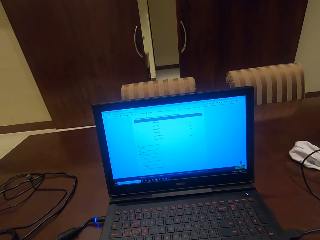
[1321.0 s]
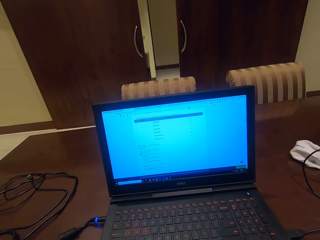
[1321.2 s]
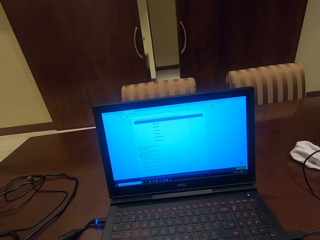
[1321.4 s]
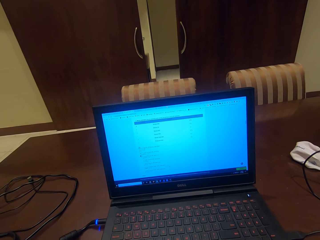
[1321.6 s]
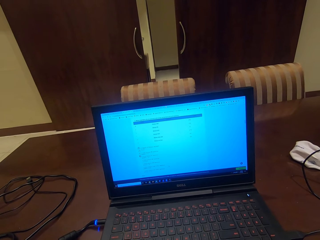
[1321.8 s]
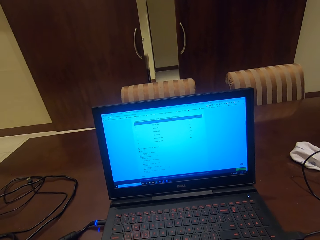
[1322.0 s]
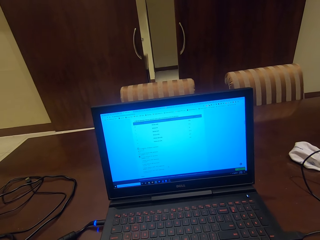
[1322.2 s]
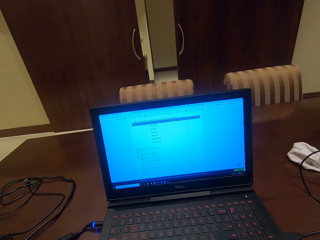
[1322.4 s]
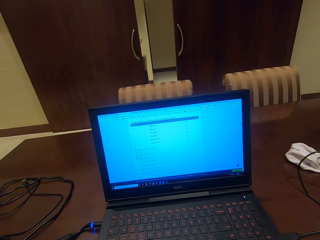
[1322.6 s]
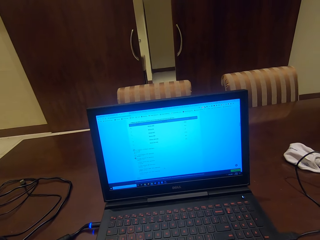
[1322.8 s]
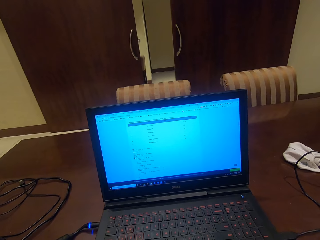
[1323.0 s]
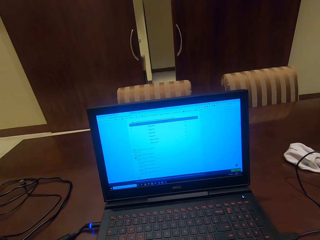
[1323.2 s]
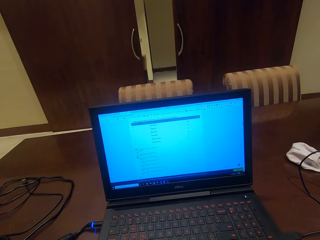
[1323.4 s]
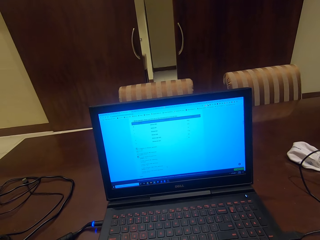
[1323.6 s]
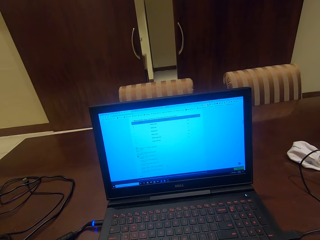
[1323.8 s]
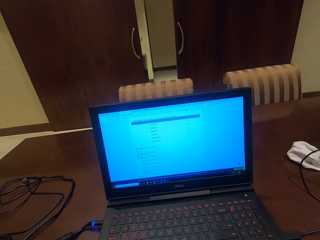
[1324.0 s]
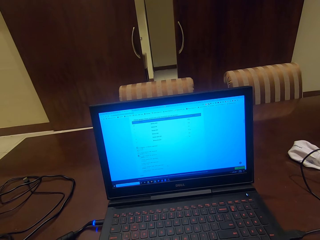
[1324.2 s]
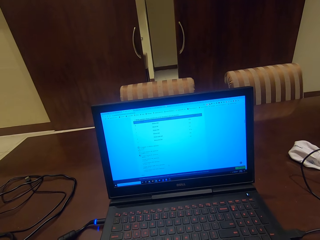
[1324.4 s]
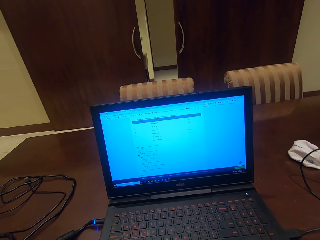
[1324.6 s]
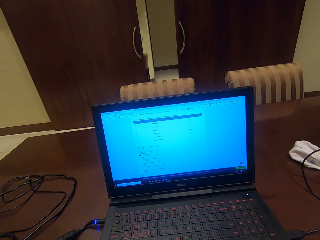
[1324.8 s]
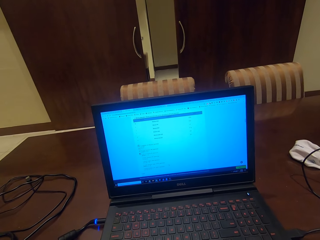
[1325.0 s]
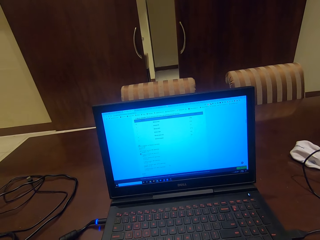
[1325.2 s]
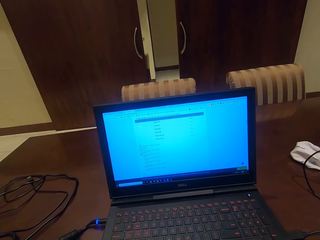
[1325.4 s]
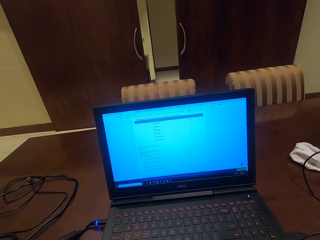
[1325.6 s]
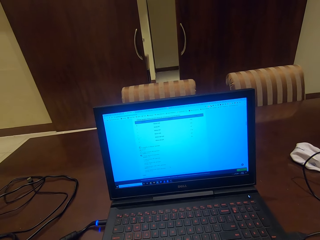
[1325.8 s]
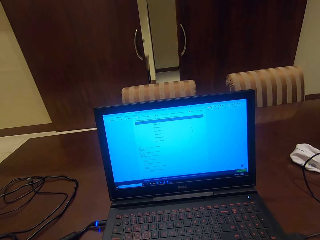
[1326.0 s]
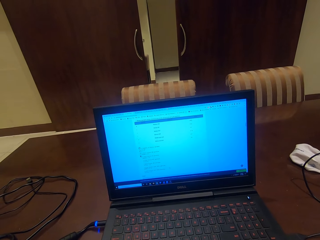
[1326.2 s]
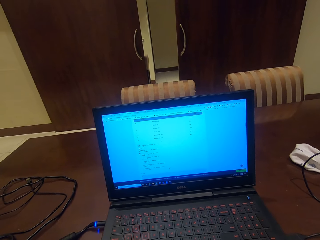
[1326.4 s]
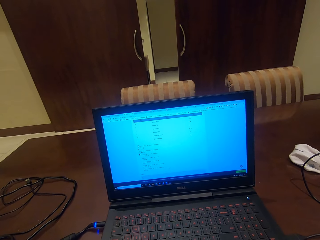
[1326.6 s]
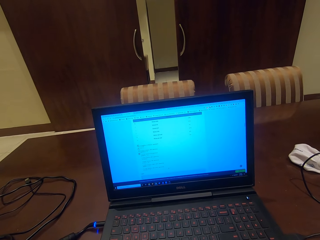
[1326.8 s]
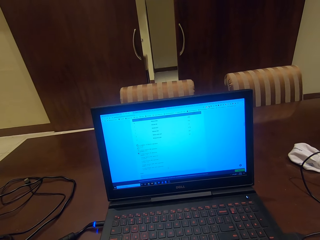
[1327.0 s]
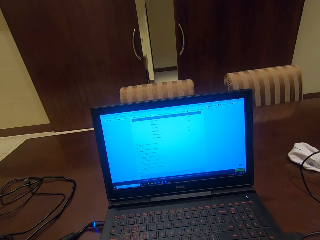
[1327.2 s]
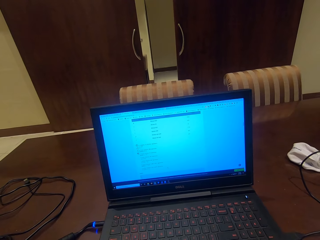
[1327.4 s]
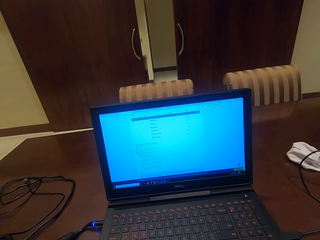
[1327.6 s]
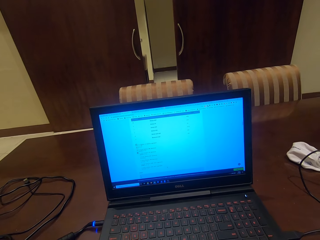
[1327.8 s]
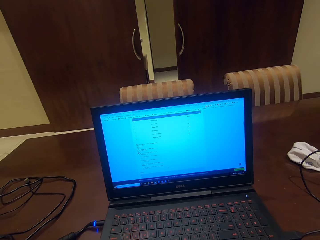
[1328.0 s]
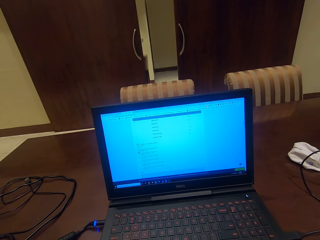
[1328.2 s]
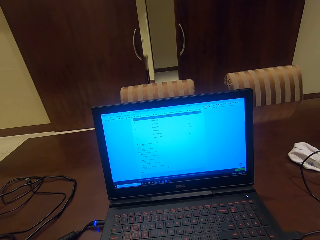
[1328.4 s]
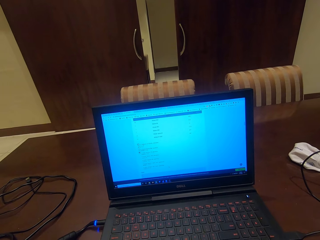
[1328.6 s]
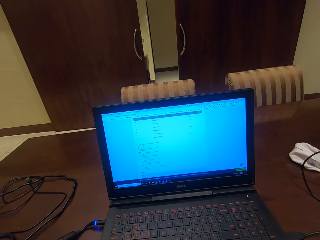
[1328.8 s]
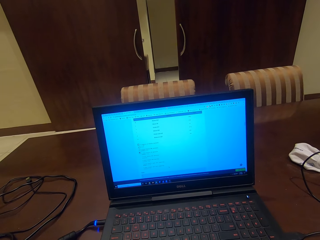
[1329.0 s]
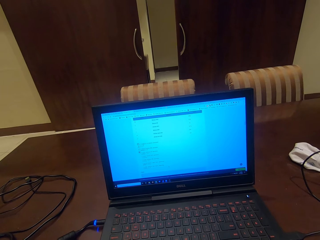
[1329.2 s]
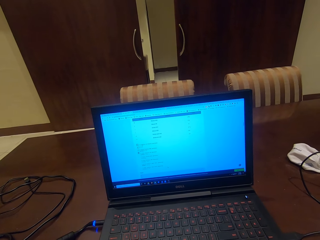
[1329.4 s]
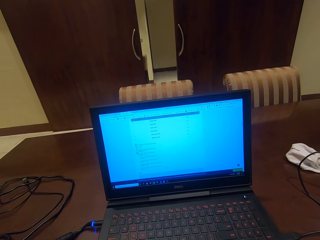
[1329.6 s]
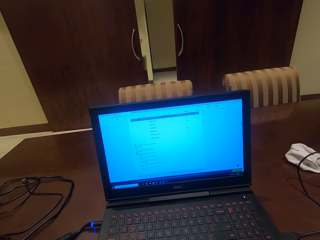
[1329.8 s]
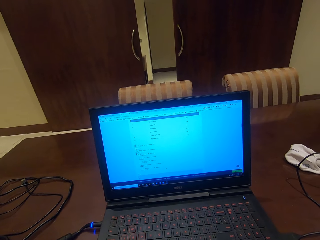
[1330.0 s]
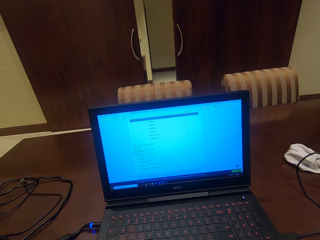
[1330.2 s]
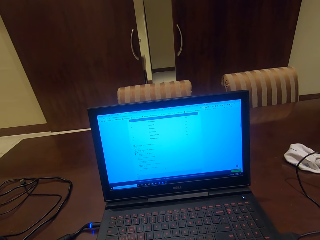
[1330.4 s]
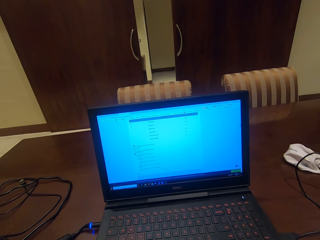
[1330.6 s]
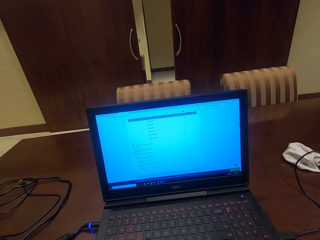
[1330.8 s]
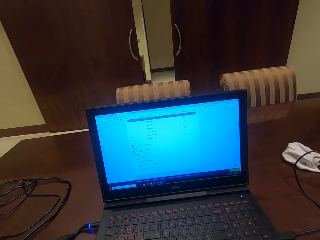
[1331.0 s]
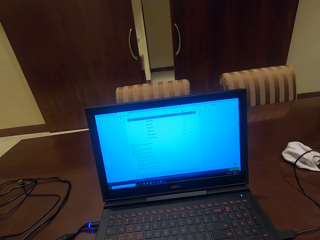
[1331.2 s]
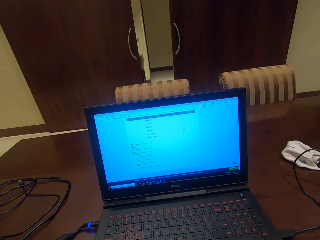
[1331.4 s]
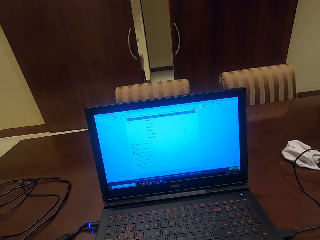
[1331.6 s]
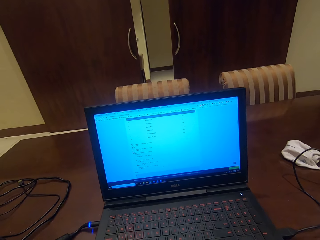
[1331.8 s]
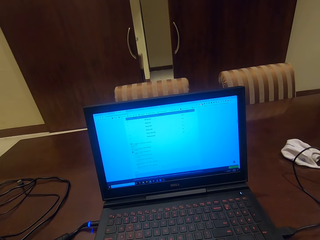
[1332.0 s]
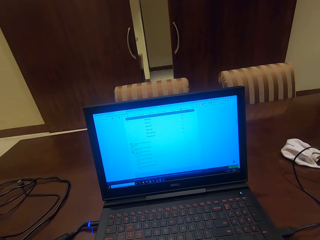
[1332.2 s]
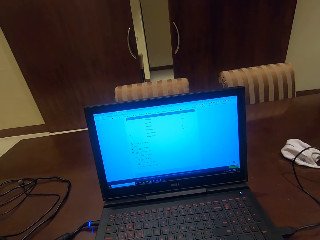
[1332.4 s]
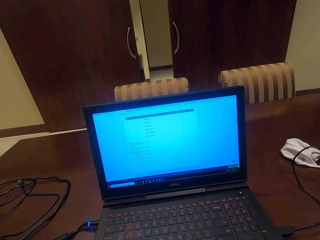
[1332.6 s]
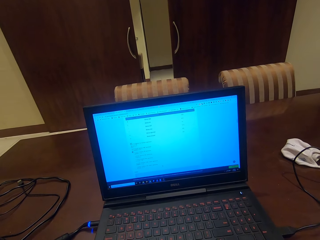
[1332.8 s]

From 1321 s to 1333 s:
The camera wearer operates the laptop. They look at the screen.

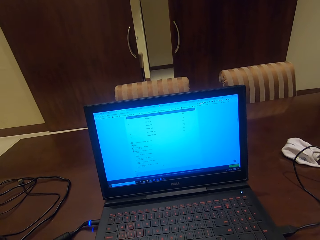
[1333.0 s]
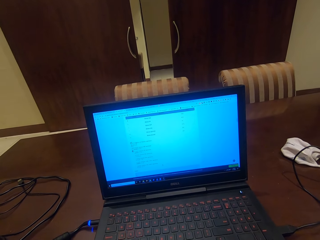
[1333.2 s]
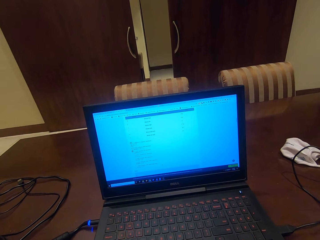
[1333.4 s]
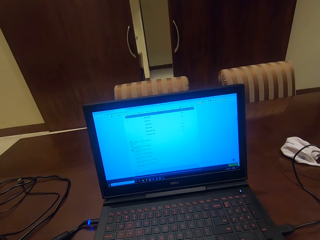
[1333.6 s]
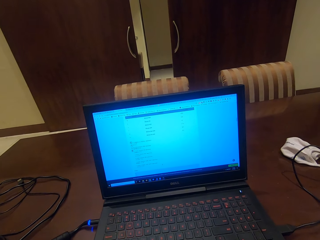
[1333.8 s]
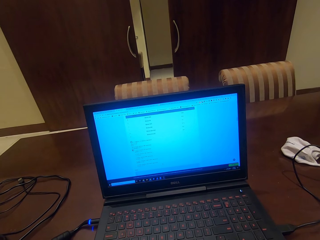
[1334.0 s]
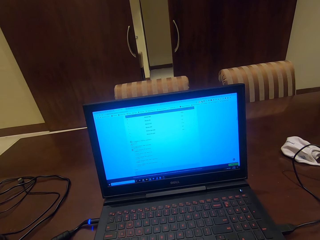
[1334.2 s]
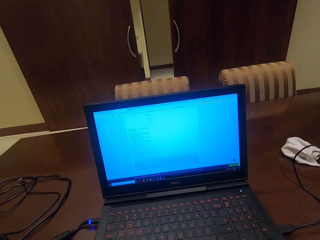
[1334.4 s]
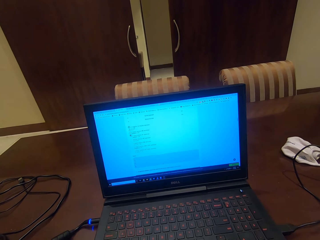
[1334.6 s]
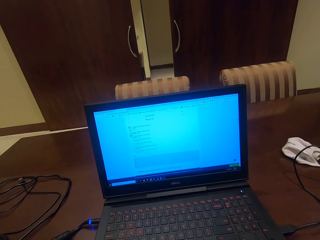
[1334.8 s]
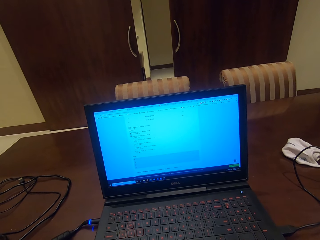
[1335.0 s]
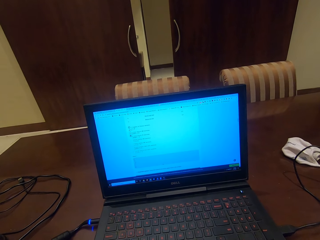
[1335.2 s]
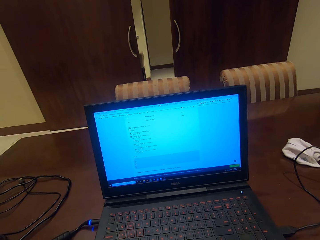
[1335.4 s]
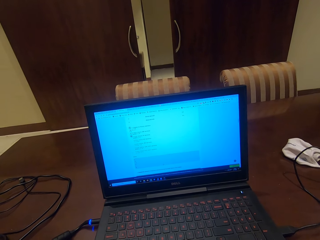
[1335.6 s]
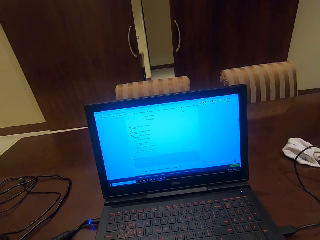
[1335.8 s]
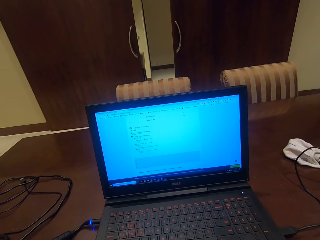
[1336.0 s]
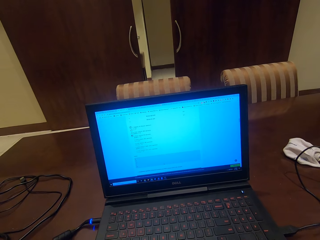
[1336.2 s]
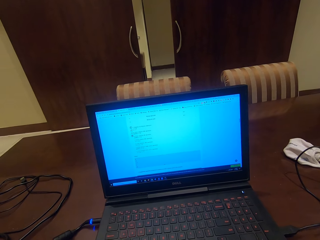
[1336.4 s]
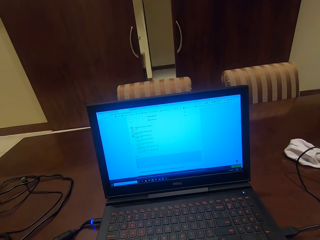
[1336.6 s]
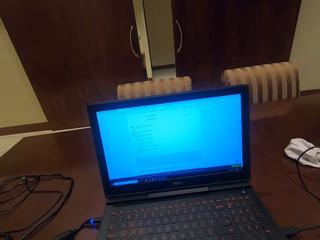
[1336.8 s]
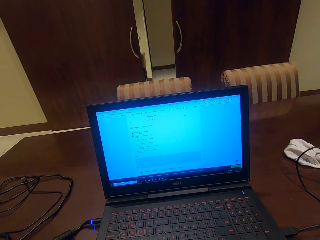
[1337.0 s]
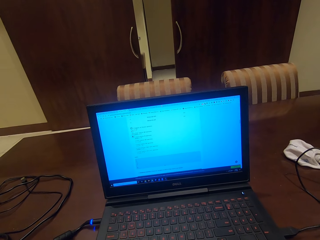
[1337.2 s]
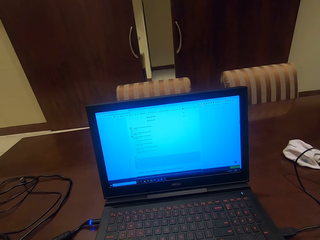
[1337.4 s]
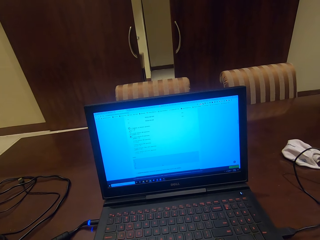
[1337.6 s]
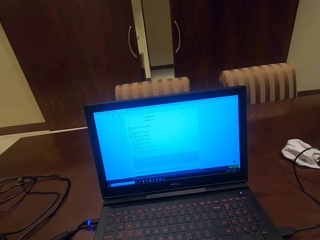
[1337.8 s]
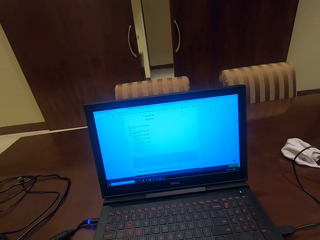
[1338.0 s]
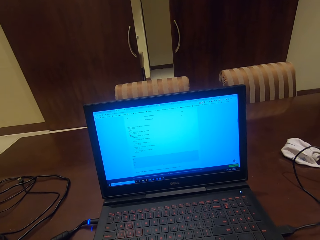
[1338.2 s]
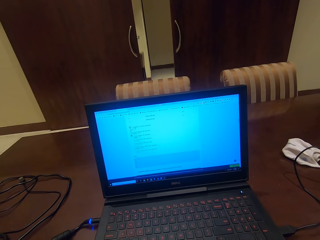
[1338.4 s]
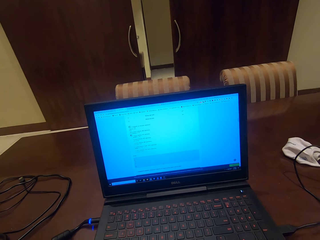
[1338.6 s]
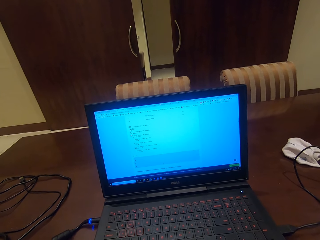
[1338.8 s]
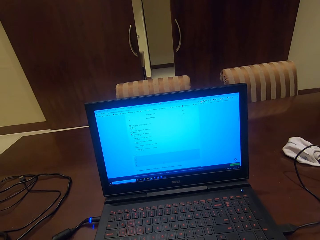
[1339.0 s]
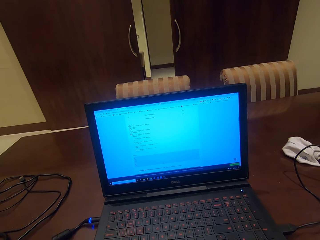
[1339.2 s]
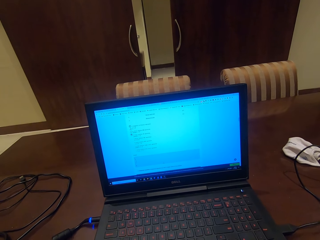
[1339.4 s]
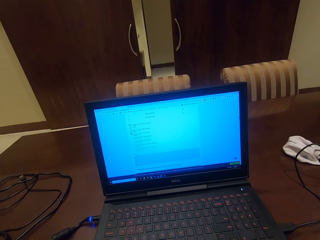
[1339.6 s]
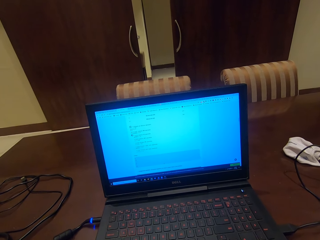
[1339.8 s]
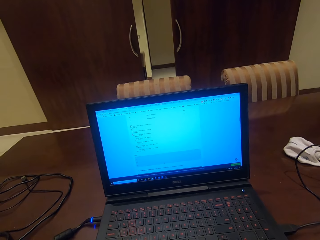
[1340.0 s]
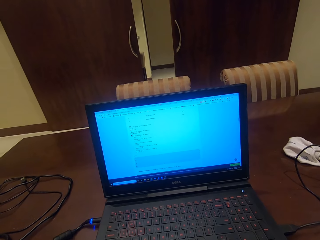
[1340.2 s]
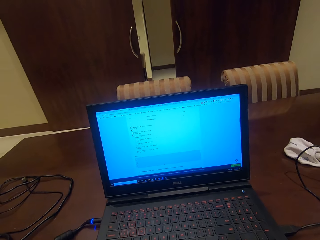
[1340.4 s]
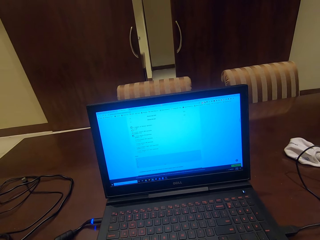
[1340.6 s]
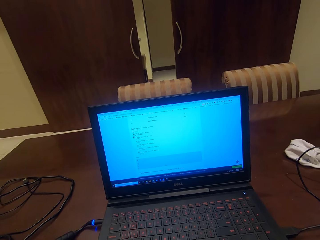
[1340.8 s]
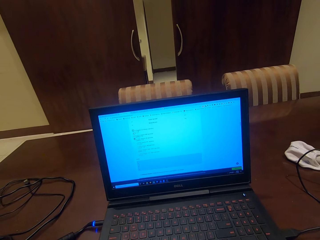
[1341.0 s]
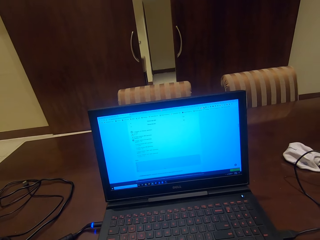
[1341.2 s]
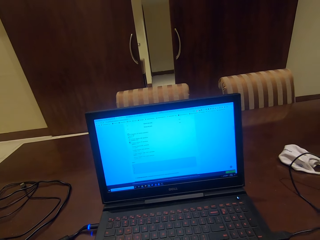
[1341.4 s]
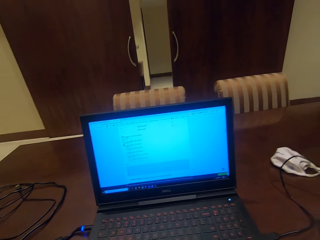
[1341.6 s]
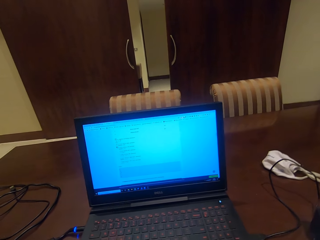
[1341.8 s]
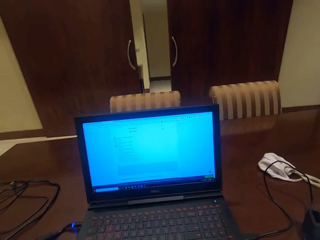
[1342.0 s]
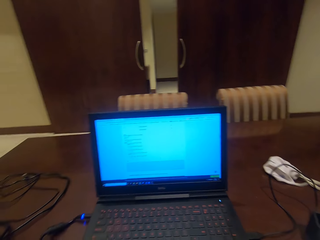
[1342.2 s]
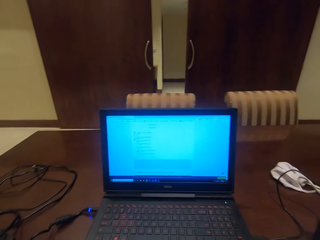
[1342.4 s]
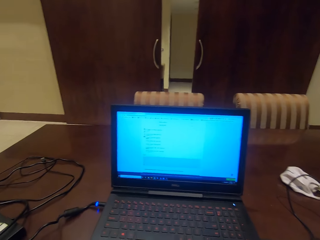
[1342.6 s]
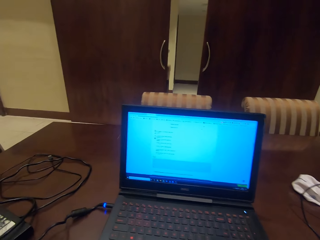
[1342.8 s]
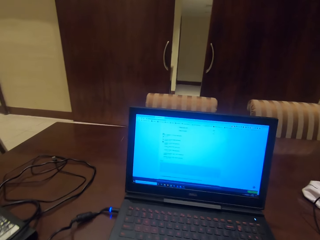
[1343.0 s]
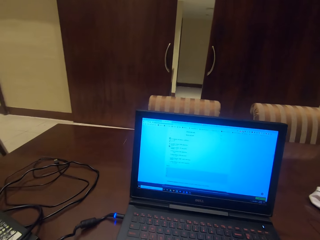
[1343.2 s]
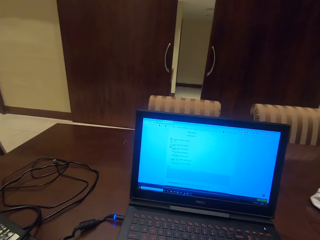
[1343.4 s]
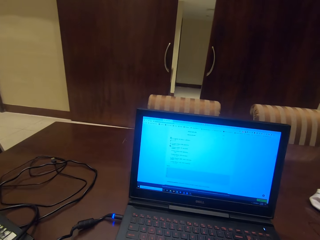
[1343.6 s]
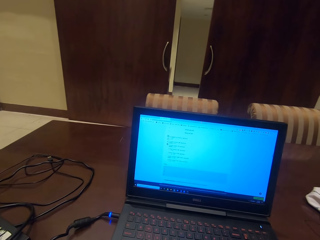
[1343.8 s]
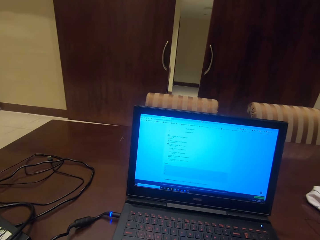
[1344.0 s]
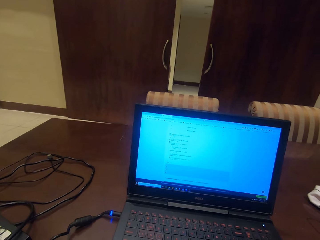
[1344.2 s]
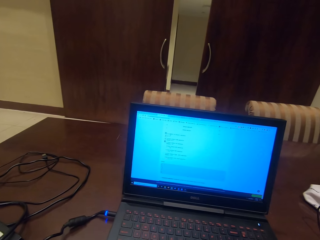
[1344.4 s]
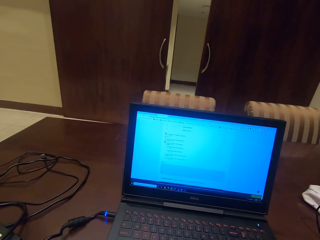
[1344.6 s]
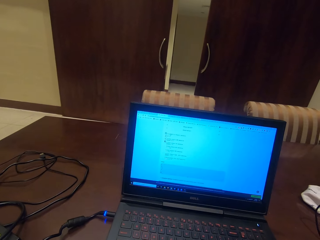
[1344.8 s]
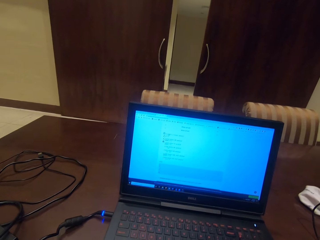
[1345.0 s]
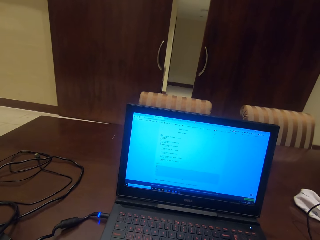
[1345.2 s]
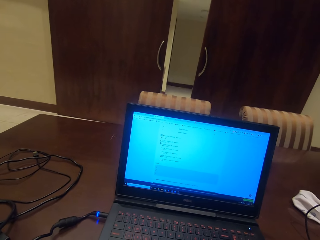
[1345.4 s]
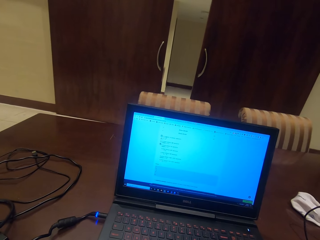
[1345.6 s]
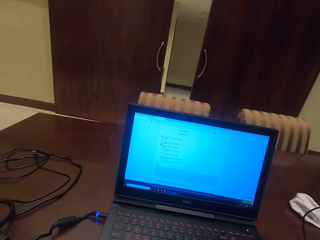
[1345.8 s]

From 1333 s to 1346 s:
The camera wearer operates the laptop. They look at the screen.
